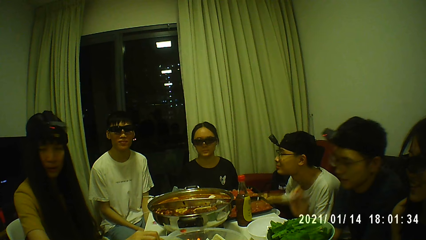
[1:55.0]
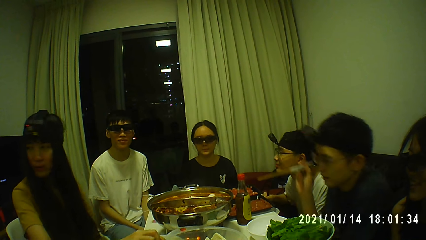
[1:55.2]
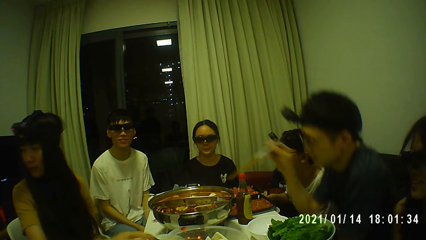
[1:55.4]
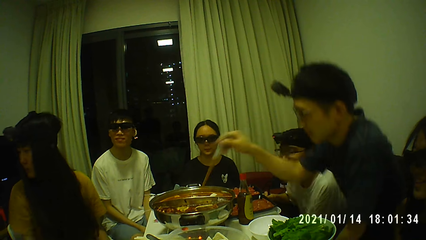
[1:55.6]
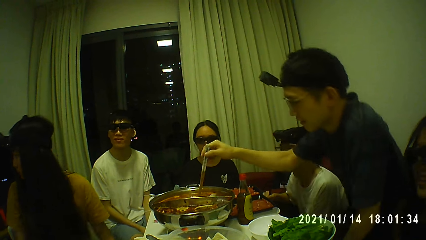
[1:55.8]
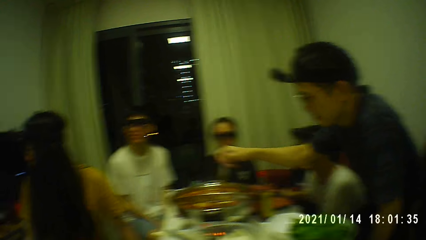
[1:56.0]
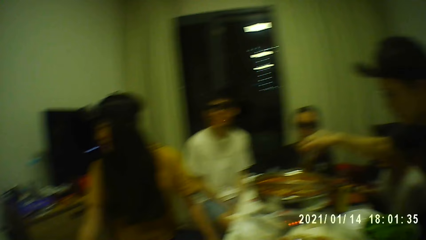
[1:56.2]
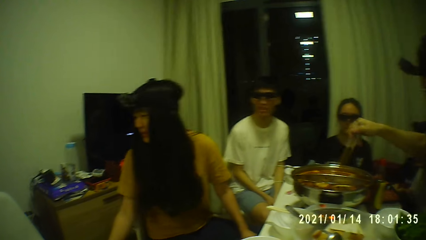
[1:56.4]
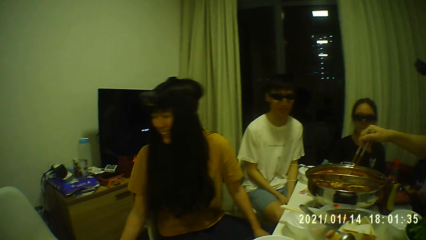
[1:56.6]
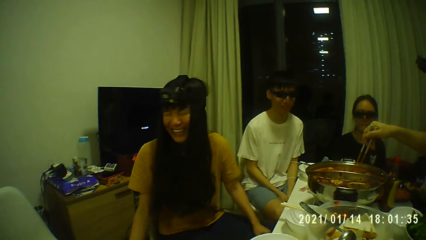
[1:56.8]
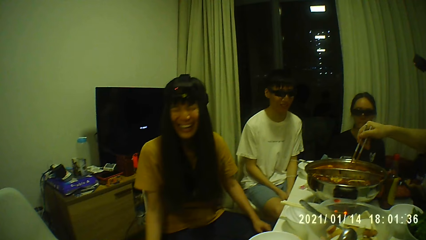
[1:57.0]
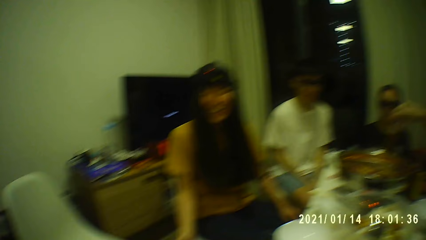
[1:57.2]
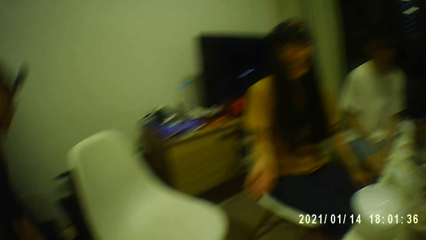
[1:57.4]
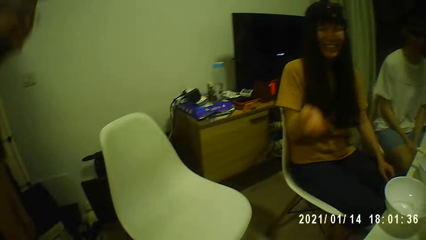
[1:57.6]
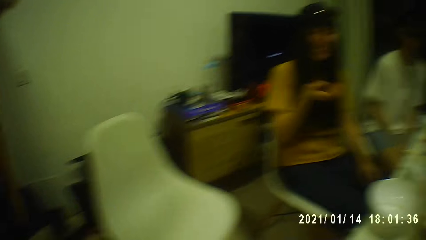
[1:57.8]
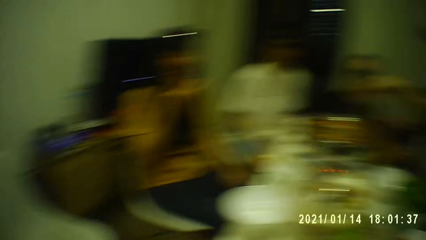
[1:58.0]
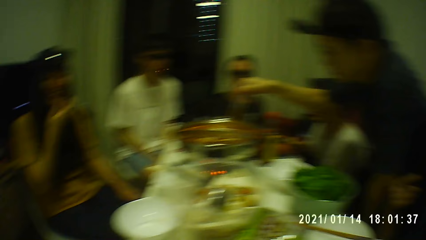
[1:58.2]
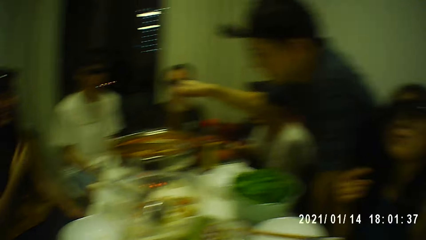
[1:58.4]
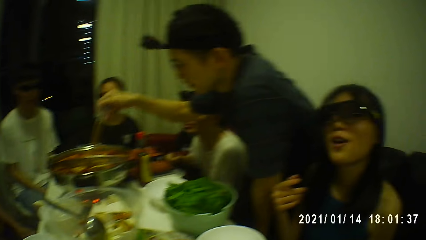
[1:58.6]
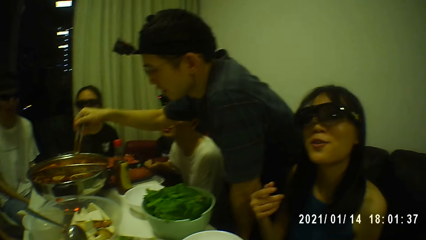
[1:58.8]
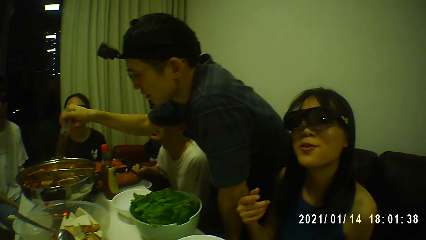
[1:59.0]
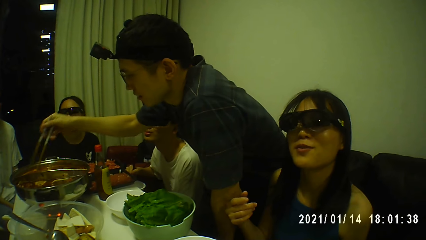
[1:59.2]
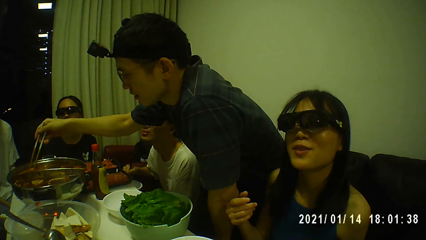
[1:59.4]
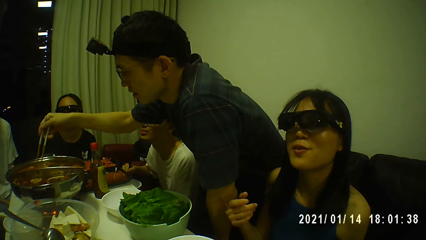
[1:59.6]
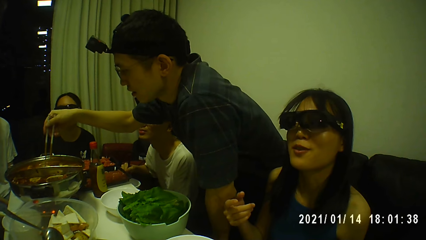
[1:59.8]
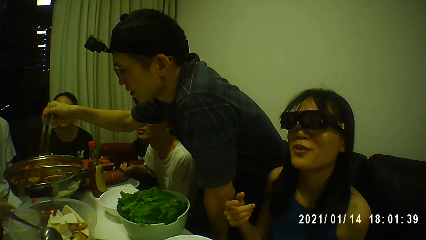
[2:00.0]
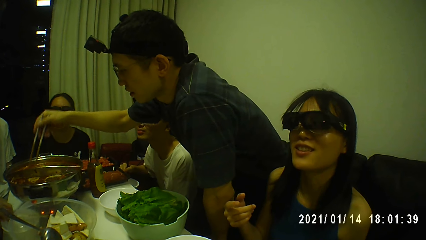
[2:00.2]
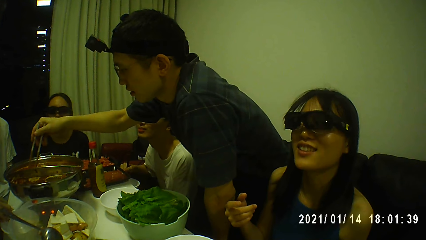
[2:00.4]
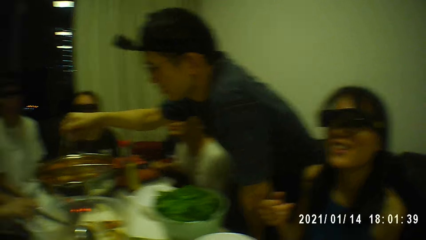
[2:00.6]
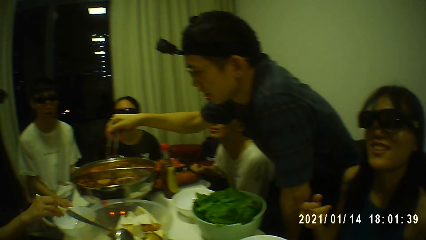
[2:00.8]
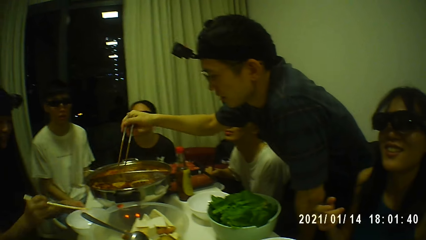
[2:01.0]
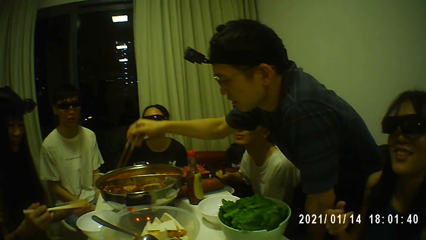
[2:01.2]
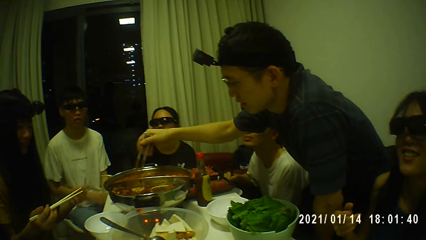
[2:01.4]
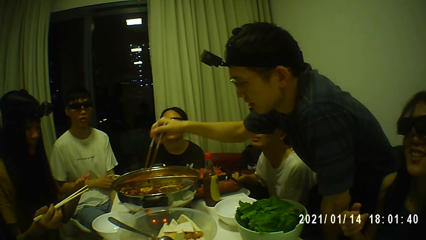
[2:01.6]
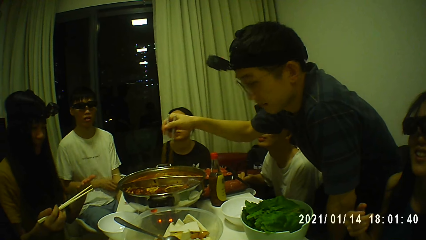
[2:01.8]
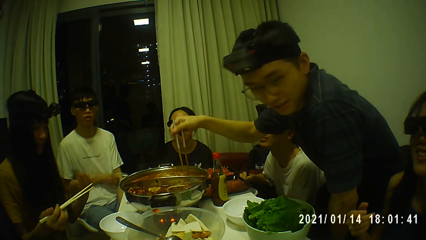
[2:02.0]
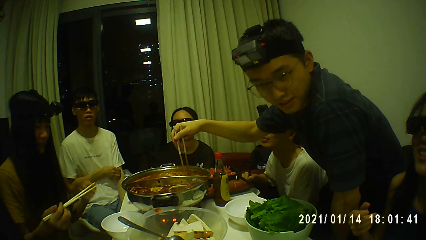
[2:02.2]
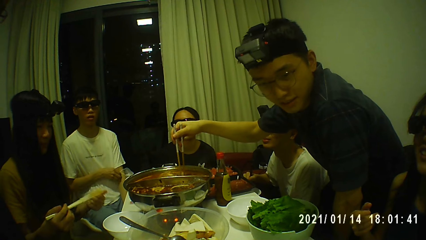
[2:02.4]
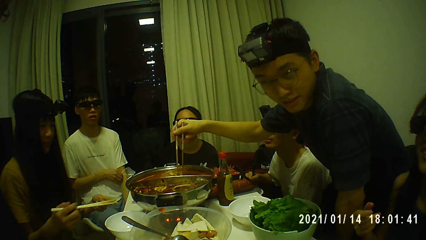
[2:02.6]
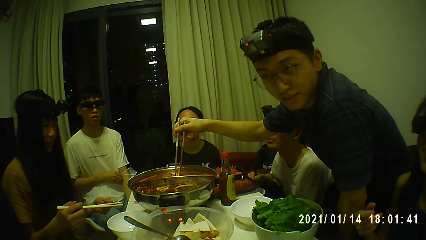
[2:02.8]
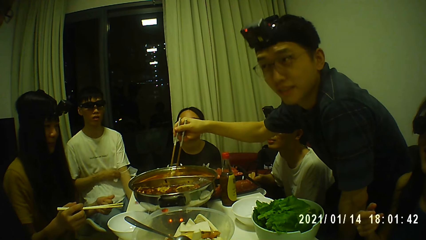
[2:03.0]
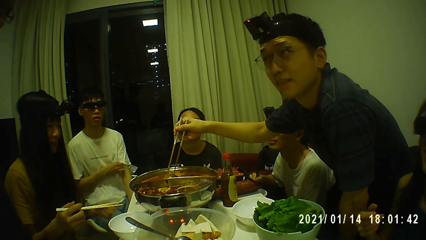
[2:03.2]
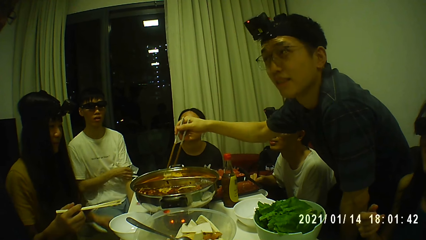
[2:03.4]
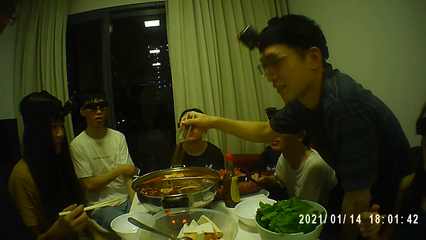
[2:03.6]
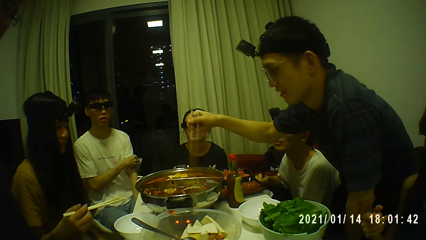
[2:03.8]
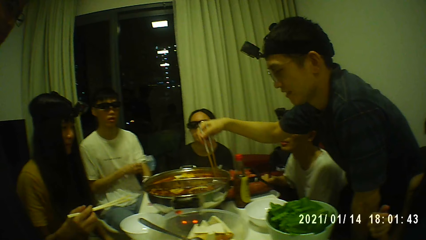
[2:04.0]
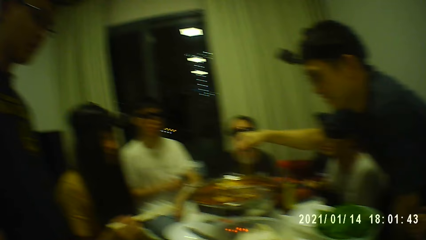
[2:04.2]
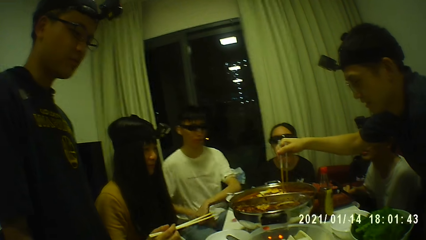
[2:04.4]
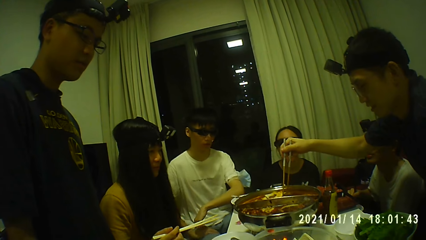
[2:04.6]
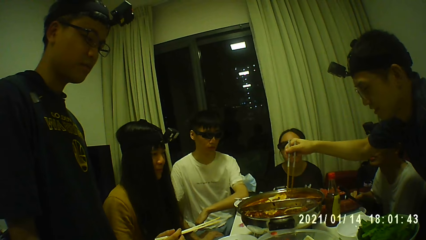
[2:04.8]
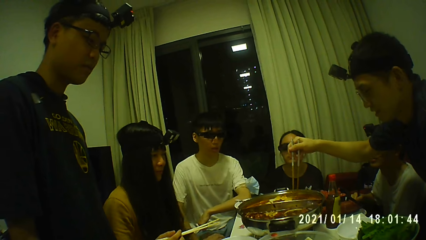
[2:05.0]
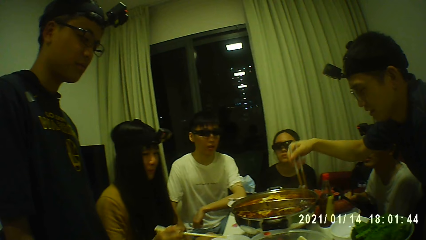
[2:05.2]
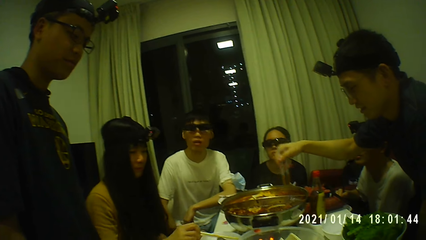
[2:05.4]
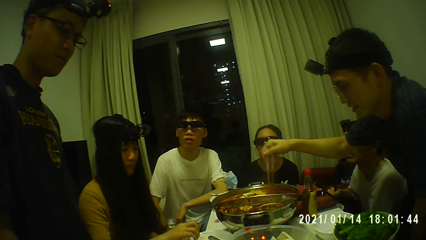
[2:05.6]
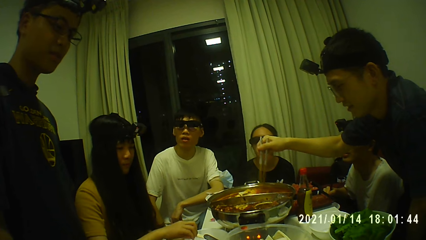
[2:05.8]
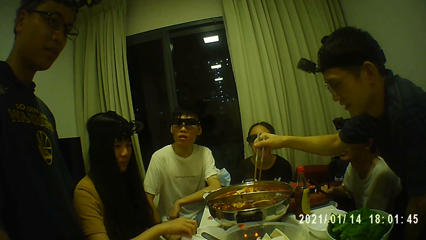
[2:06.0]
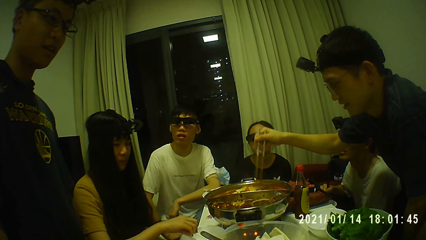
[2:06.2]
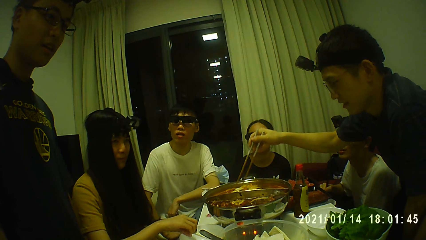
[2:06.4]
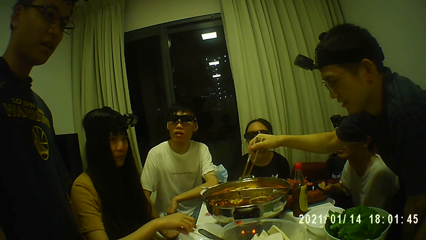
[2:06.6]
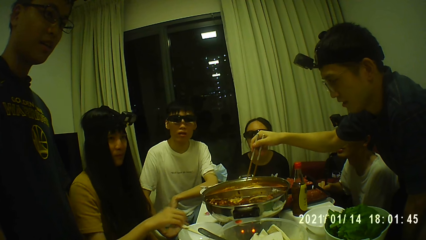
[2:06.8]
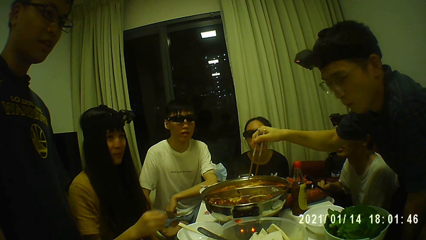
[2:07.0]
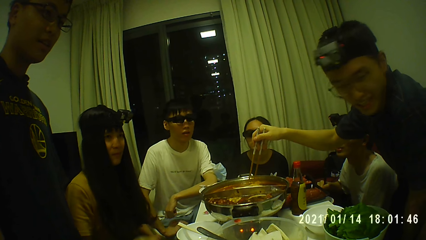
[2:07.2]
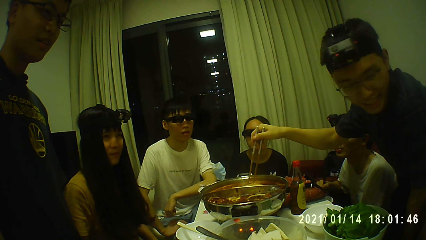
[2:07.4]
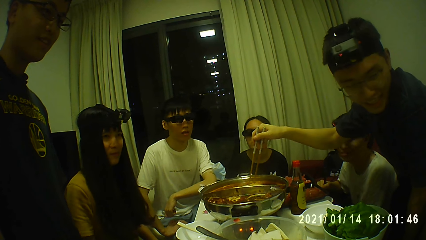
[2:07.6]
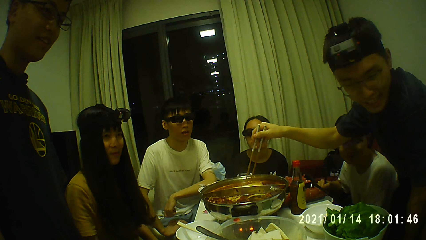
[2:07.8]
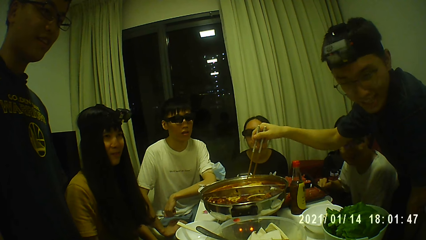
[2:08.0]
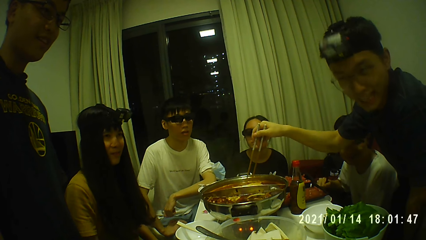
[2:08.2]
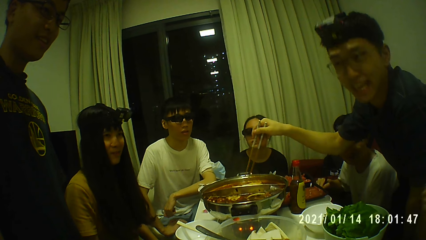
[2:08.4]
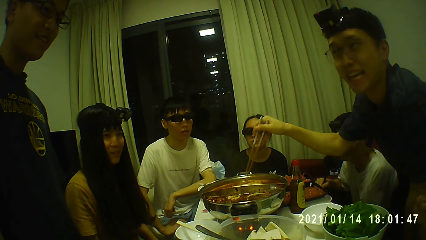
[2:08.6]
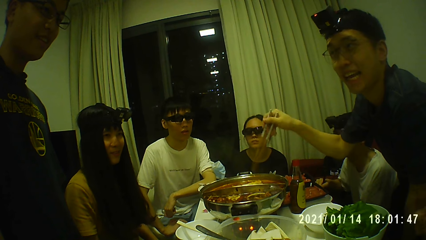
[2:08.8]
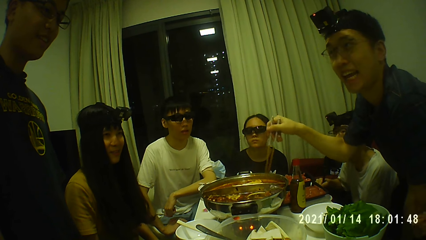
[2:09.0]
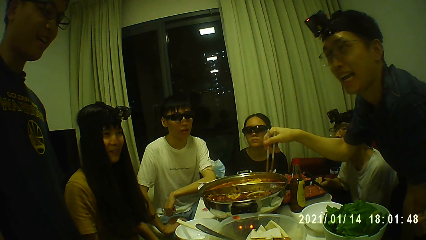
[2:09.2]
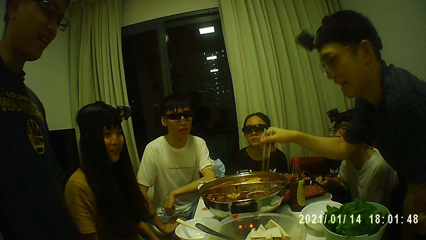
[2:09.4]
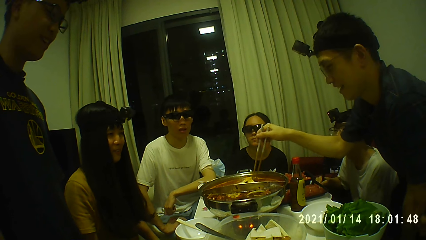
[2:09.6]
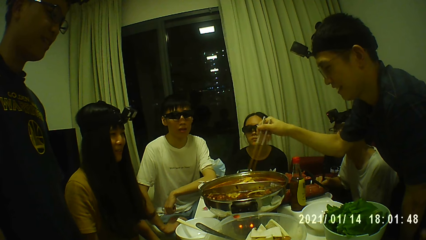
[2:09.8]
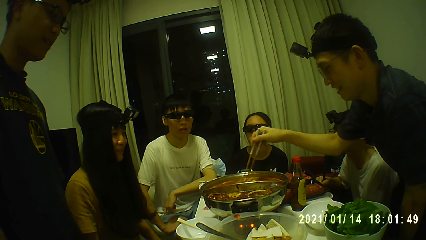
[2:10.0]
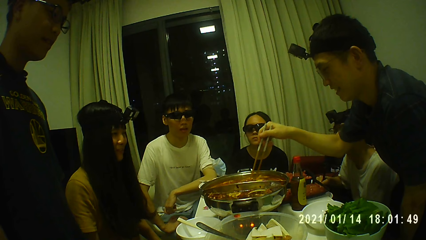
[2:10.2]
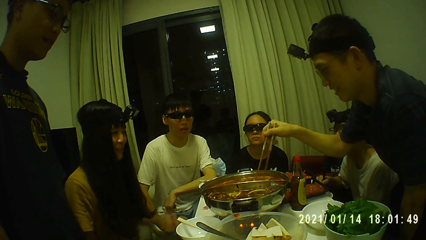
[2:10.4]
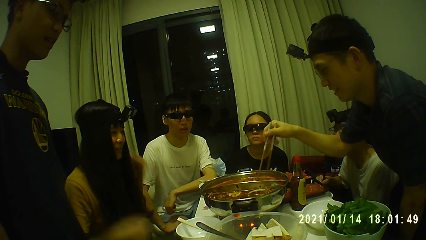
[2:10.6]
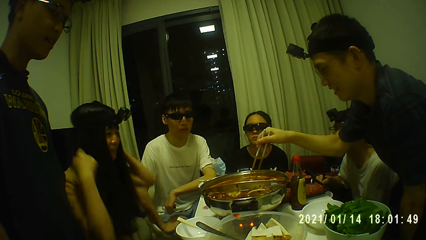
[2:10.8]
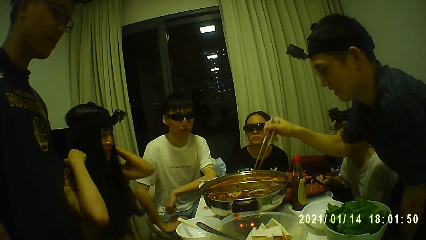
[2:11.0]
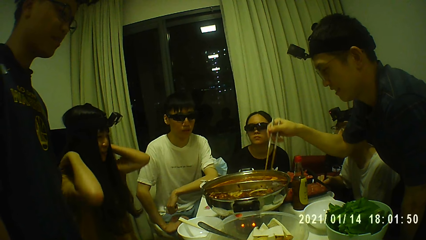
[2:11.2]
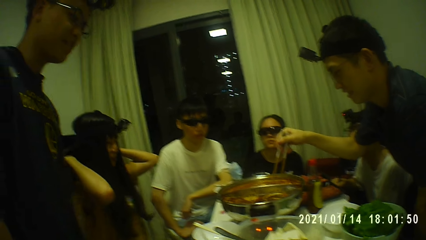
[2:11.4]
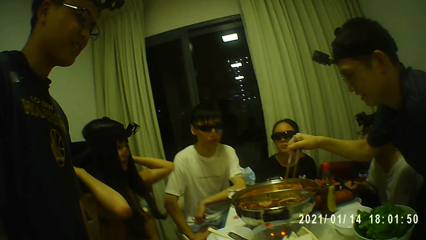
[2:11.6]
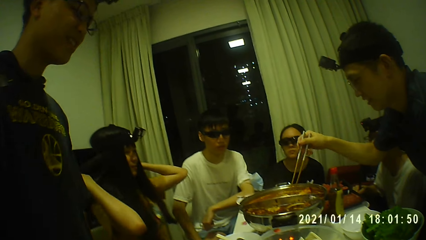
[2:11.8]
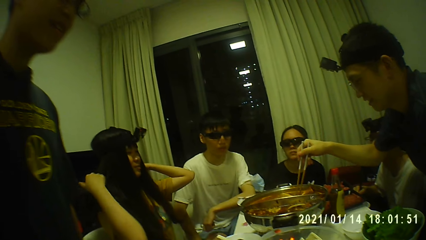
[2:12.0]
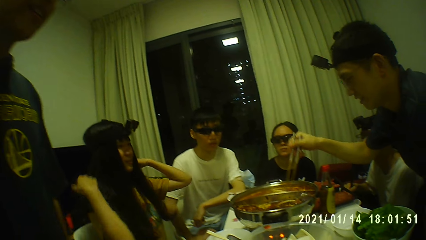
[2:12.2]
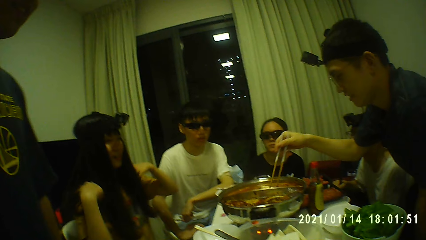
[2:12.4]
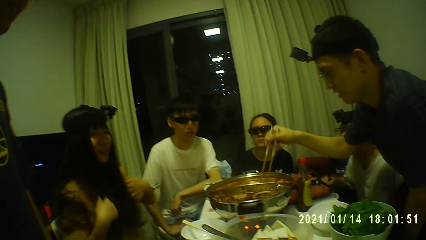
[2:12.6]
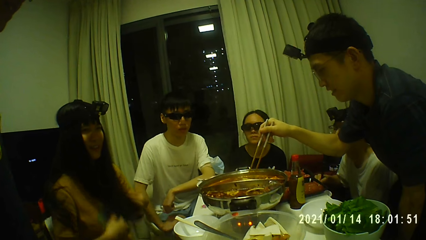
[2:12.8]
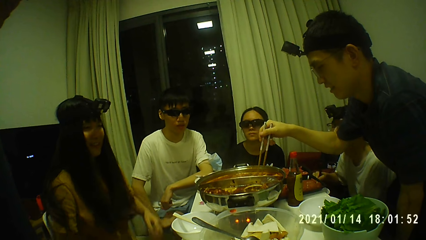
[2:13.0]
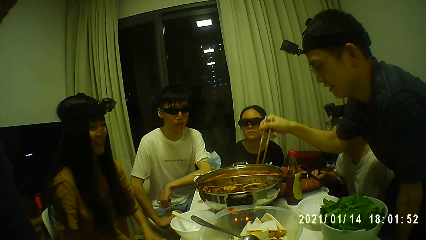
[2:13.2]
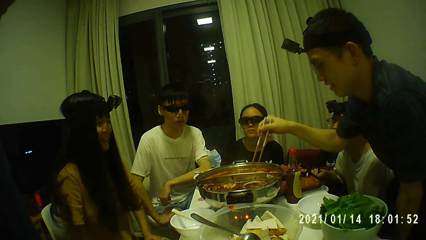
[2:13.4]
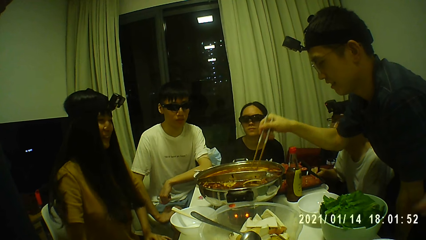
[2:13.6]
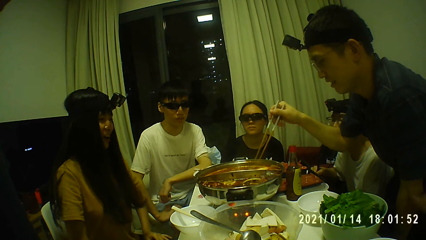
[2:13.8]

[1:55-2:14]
A man wakes from the chair. The man stirs the hot pot with the chopsticks. A woman interacts with another man. The first man stirs the hot pot with the chopsticks. The woman touches her shoulders with both hands. The woman lowers her hands.
